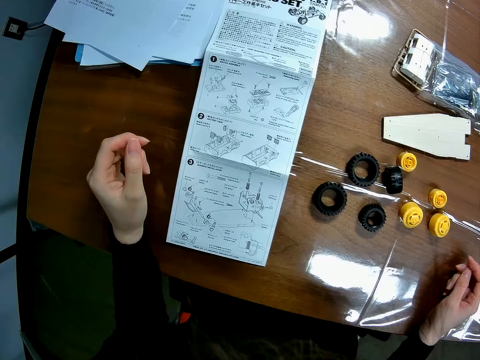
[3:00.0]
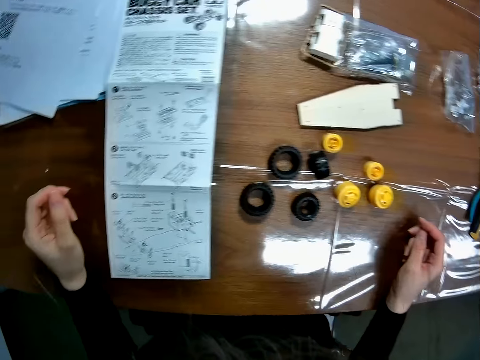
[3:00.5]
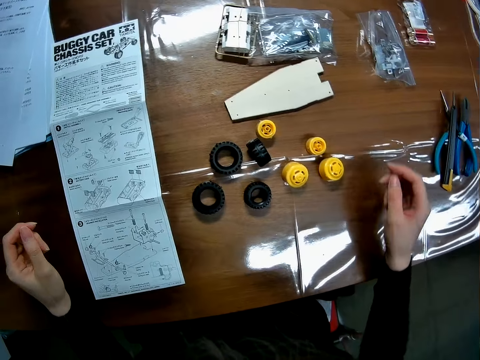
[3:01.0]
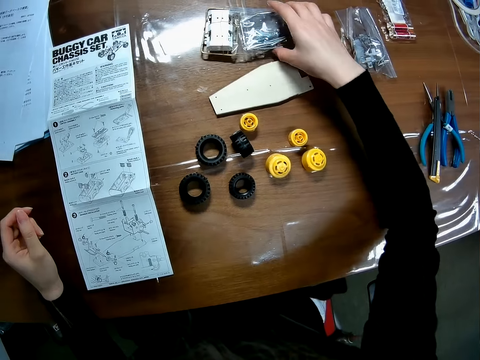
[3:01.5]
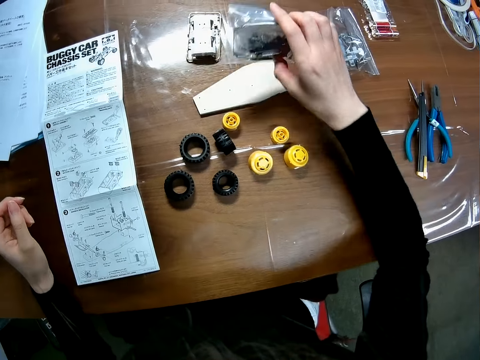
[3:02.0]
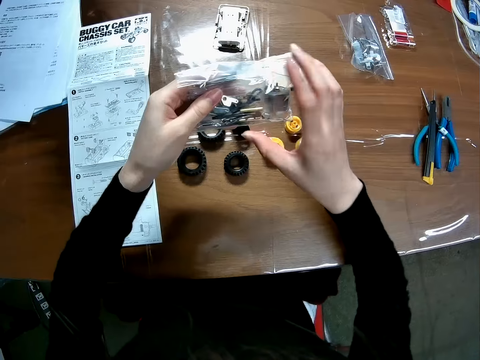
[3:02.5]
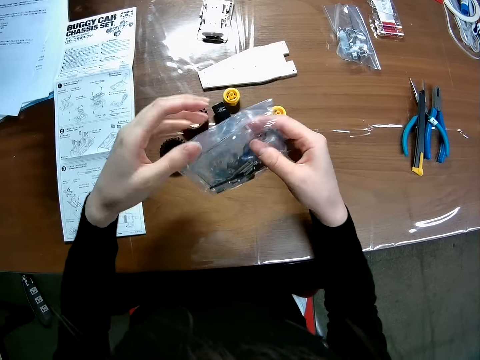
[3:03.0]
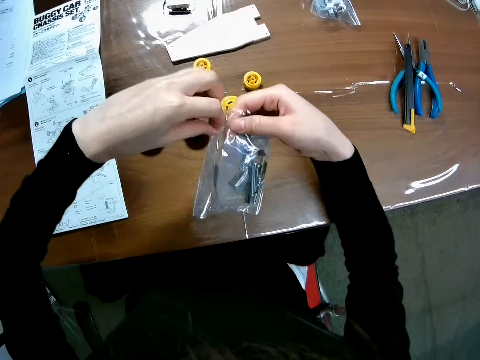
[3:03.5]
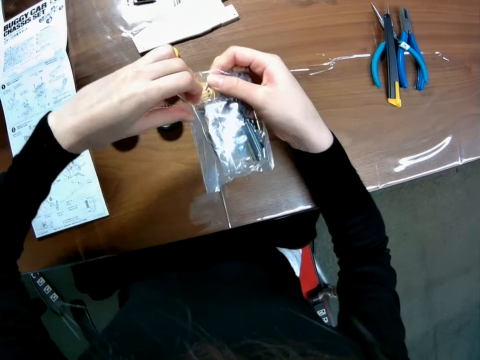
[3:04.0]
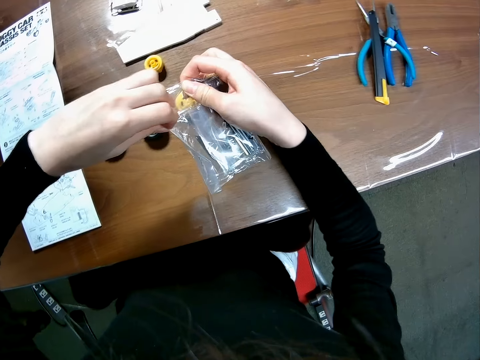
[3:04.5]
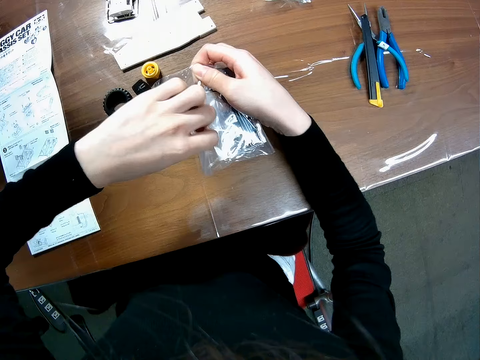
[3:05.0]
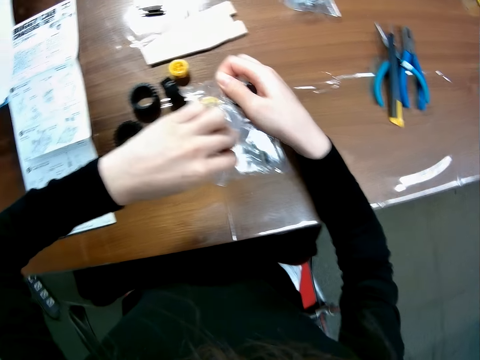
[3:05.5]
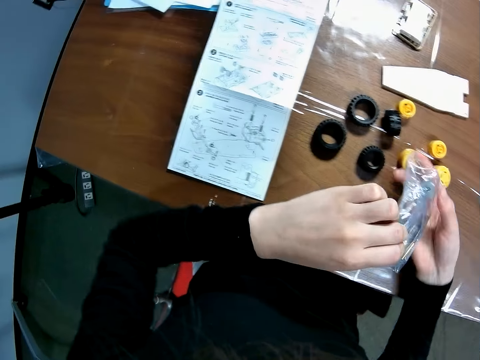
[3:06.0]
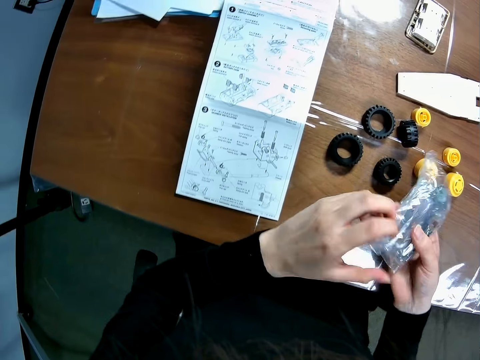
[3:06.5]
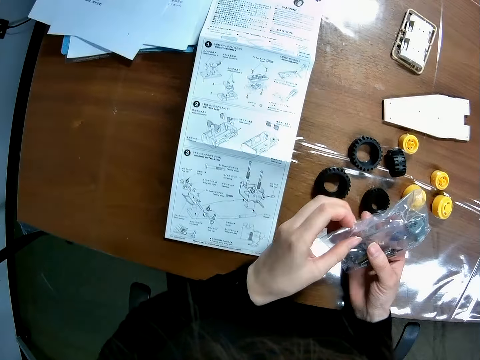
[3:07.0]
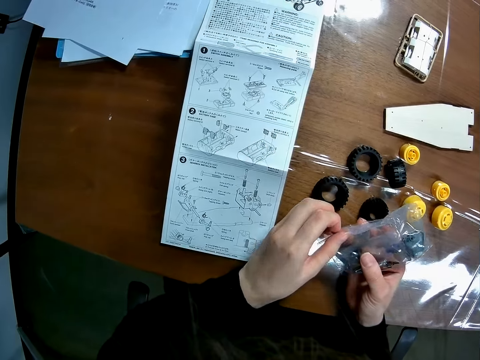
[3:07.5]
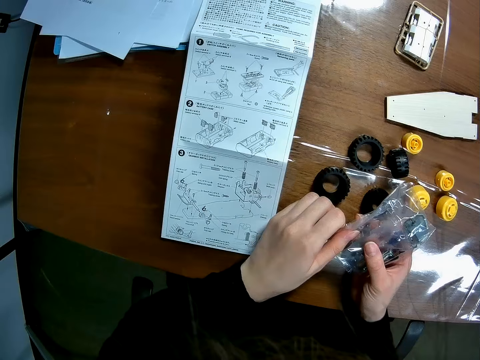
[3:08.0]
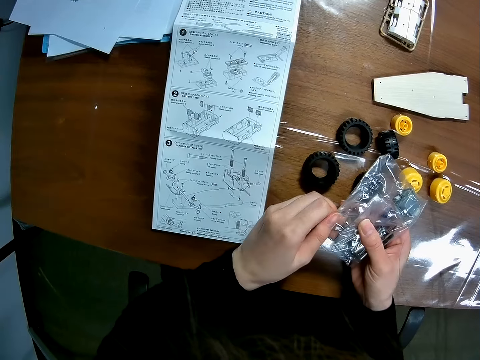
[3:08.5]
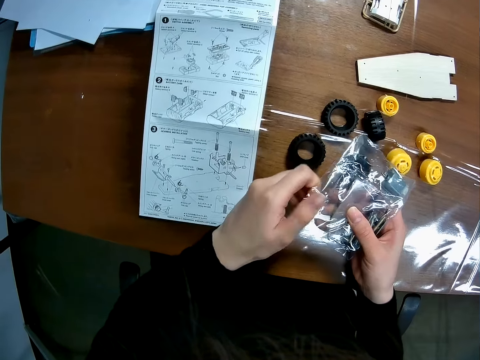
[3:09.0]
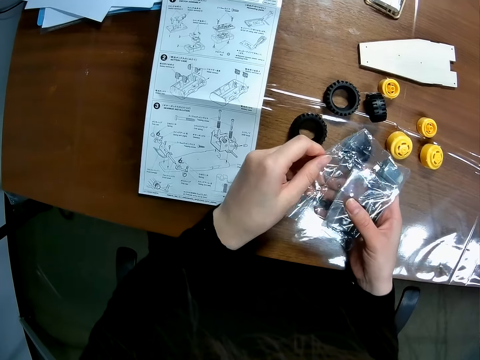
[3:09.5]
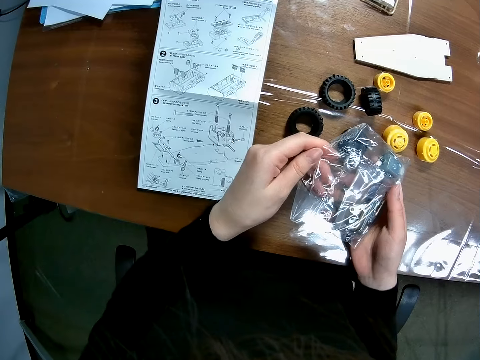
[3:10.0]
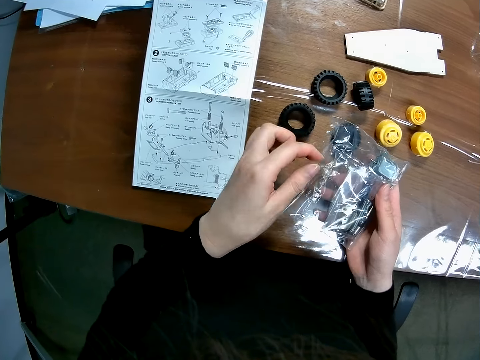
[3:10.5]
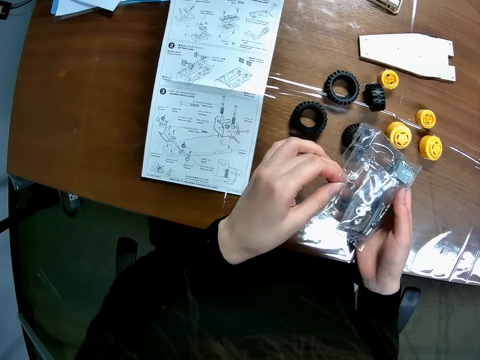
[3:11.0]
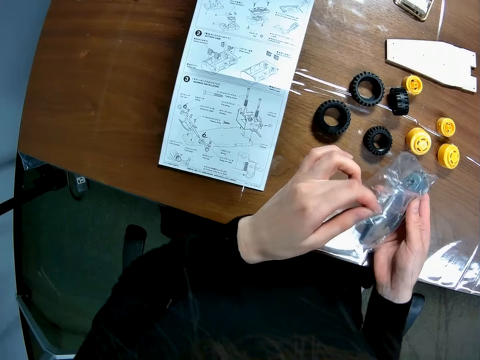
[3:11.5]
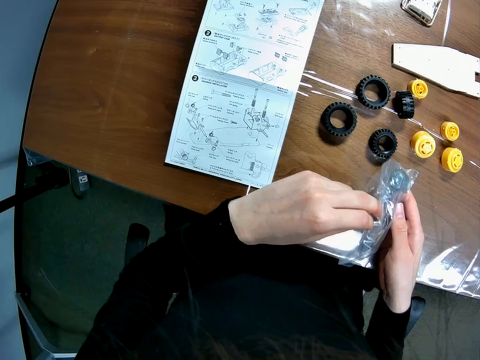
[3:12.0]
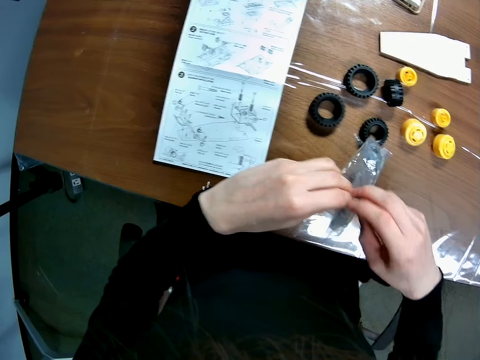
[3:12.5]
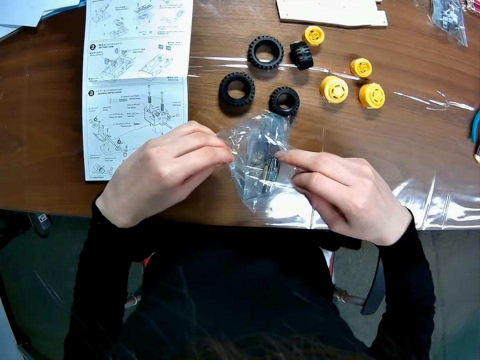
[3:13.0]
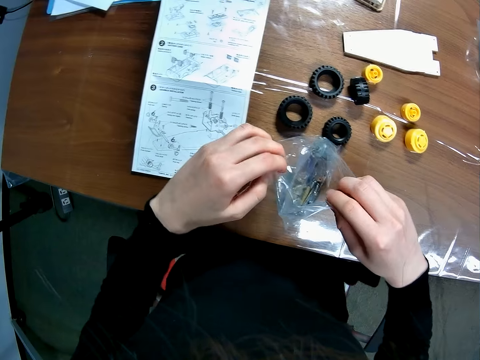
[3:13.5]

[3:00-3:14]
The camera wearer picks up a transparent paper tool or a part of the toy car from a table. They open the car part. They open the transparent paper tool with hands.

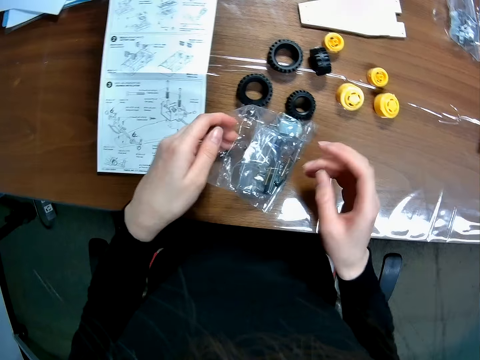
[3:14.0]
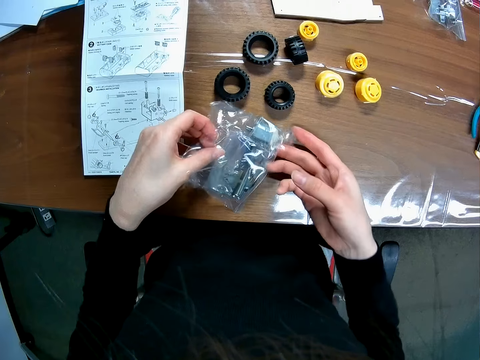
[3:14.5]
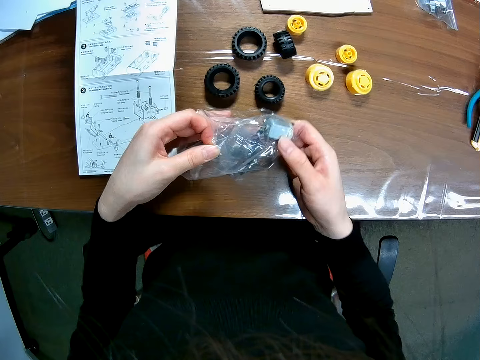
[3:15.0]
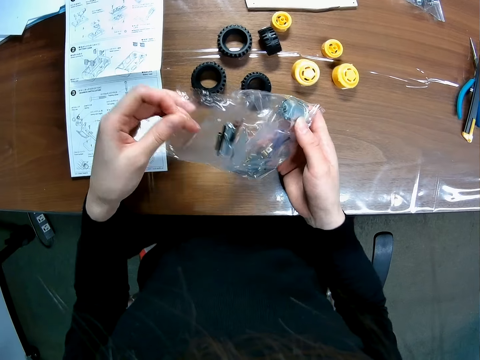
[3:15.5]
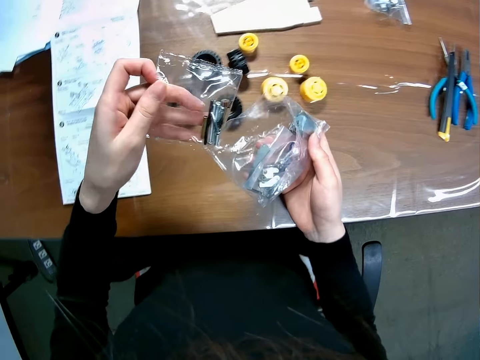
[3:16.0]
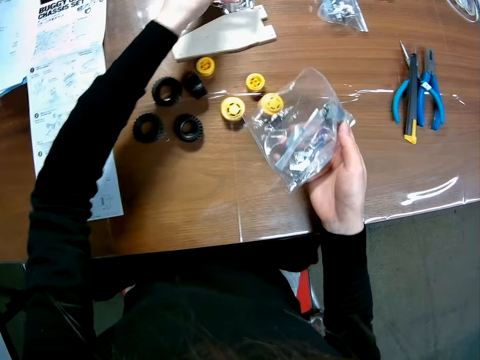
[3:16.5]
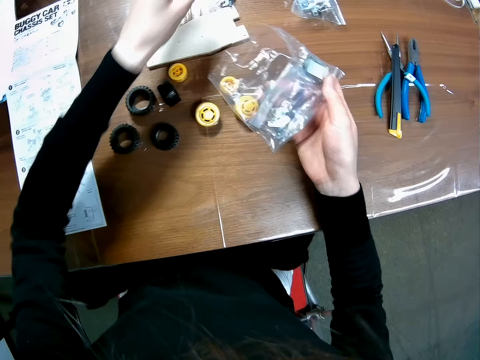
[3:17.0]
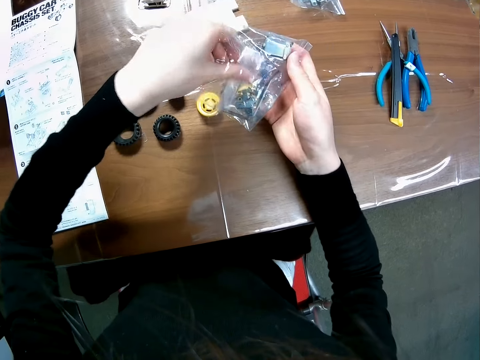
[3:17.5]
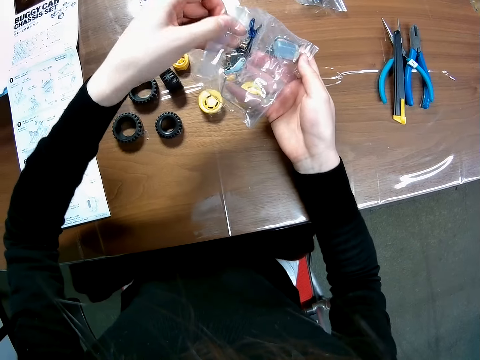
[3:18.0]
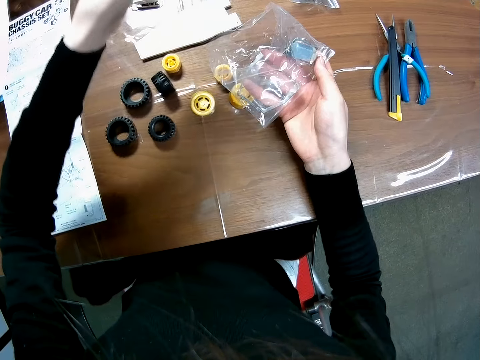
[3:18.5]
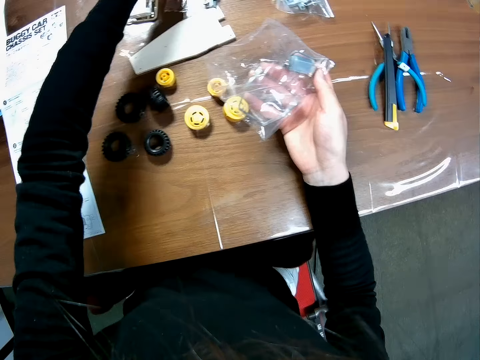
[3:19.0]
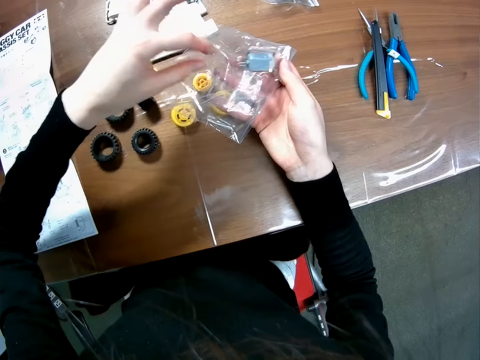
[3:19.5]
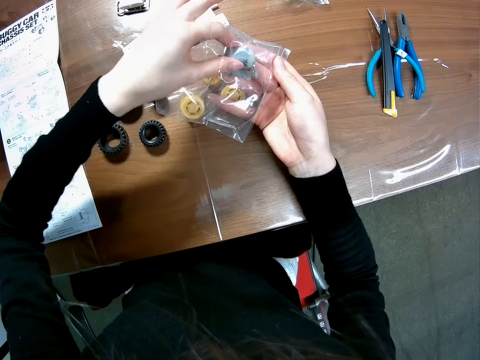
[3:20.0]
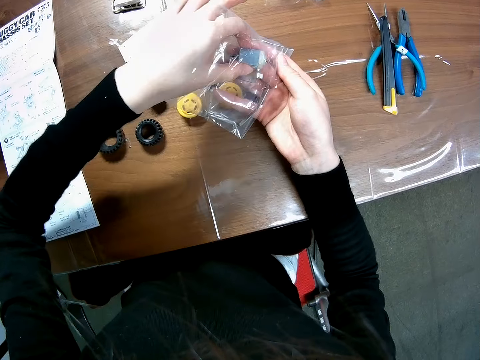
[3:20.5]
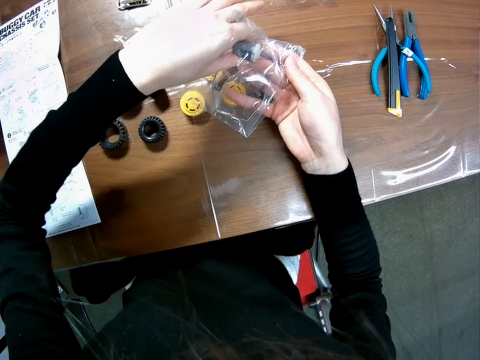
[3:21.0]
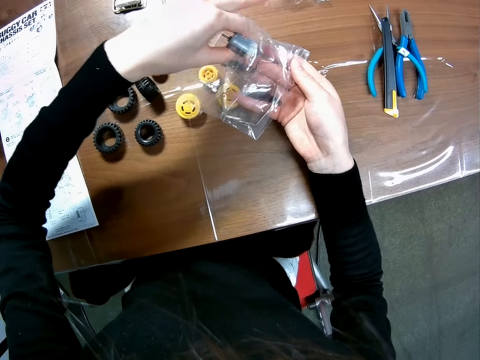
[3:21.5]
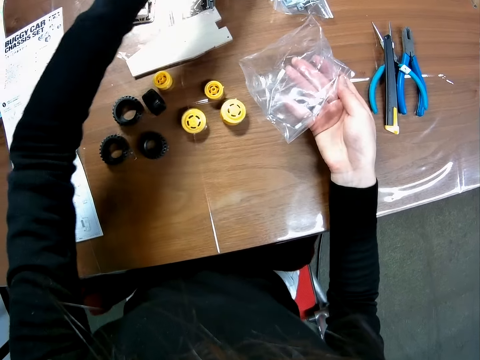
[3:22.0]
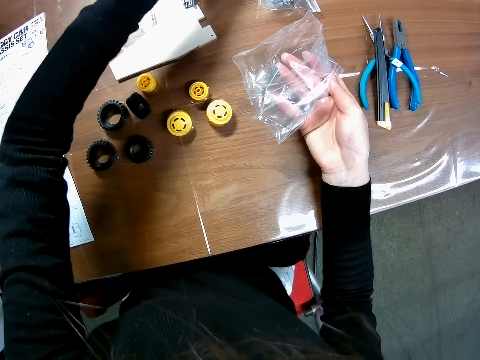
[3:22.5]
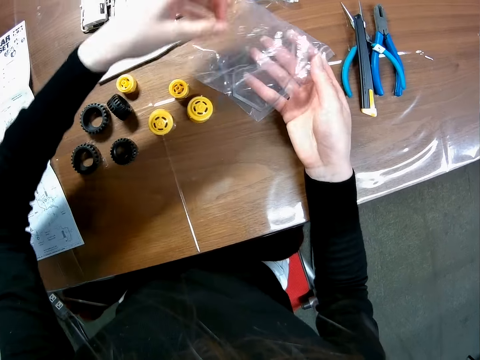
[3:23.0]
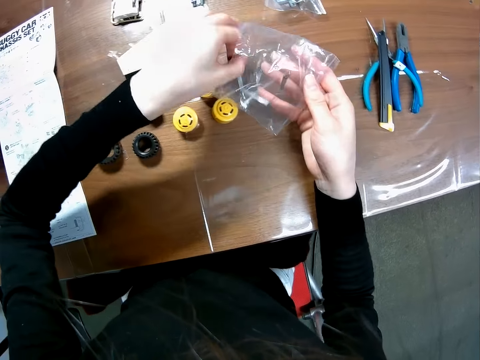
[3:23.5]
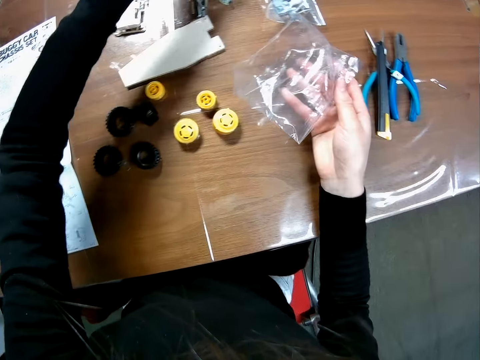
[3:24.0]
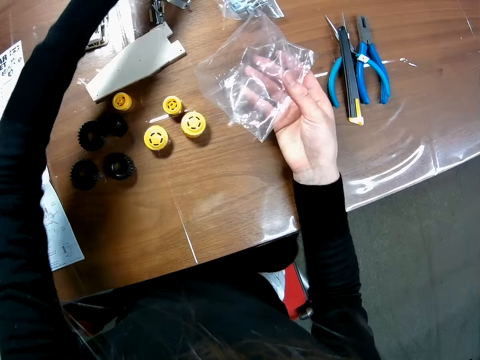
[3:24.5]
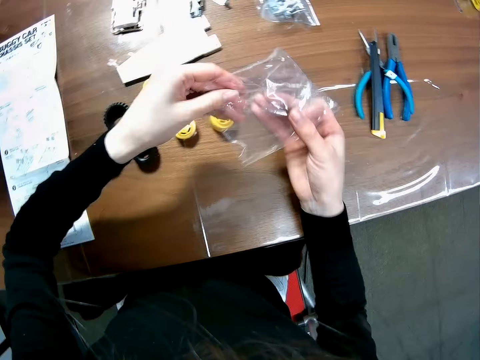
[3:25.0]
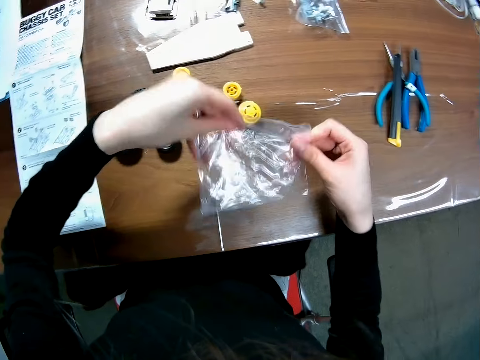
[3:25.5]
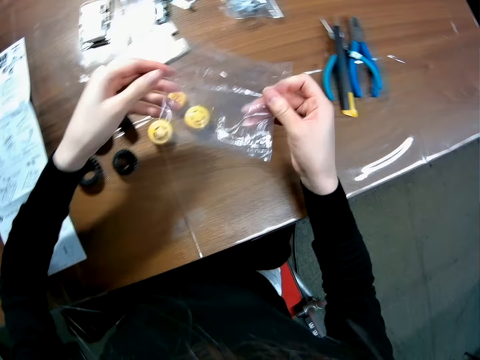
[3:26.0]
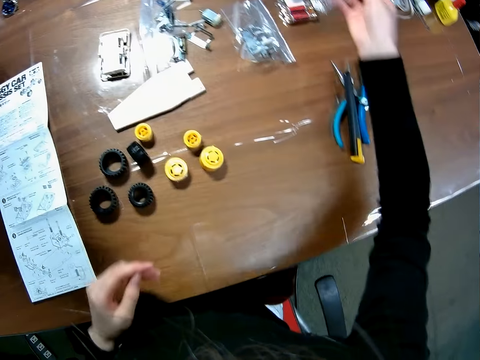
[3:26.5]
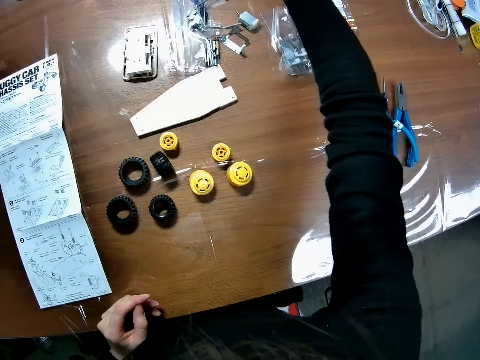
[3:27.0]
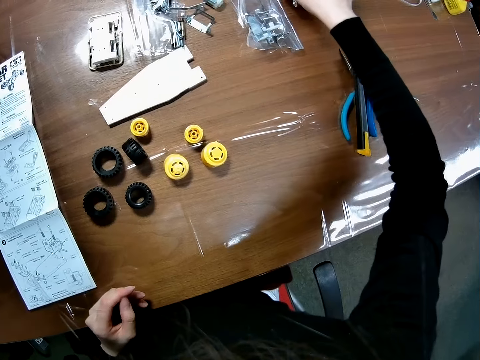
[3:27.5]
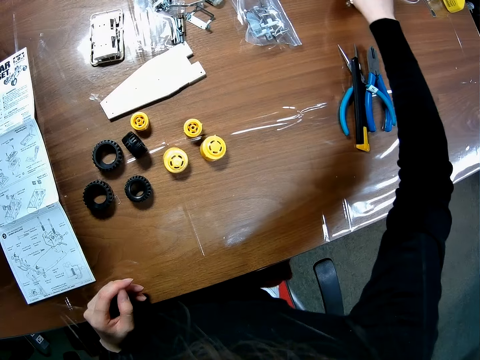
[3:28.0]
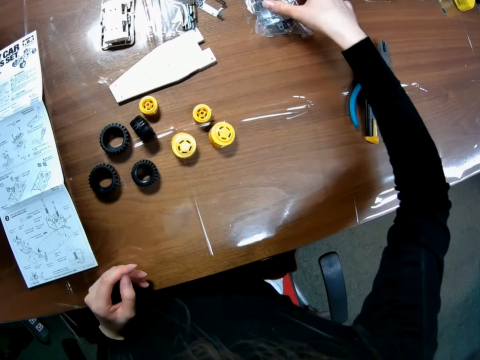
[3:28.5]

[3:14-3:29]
The camera wearer removes a buggy model car part from a transparent paper tool. They put down the buggy model car part from the transparent paper tool on a table. They remove a buggy model car part from the transparent paper tool. They put down the buggy model car part from the transparent paper tool on the table. They remove a buggy model car part from the transparent paper tool. They put down the buggy model car part from the transparent paper tool on the table. They put down the transparent paper tool on the table.
